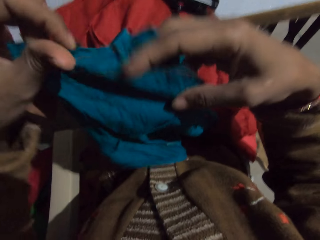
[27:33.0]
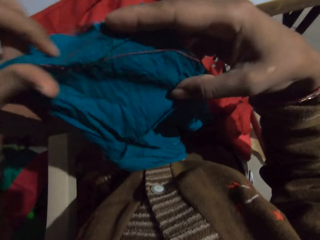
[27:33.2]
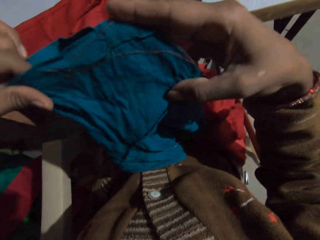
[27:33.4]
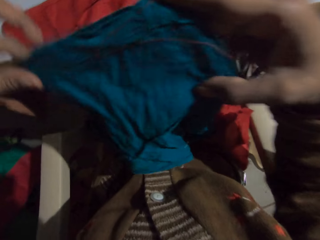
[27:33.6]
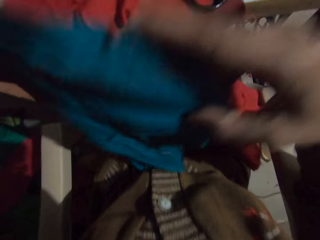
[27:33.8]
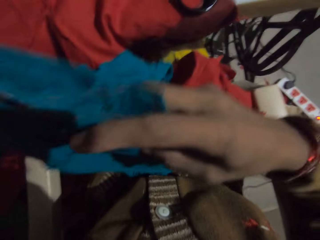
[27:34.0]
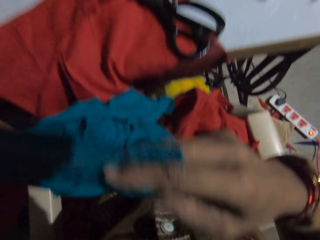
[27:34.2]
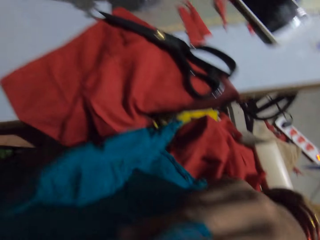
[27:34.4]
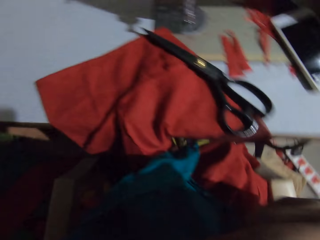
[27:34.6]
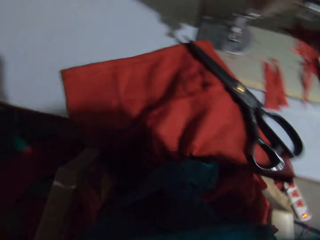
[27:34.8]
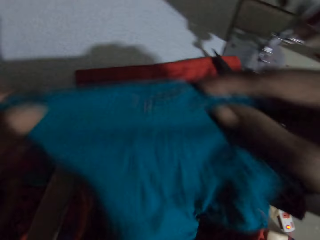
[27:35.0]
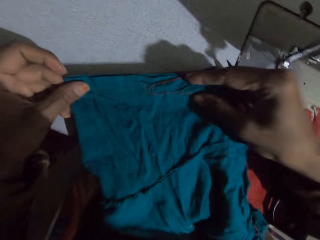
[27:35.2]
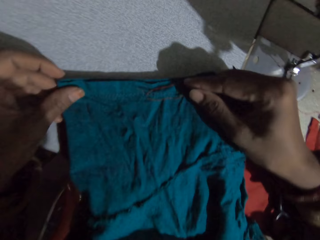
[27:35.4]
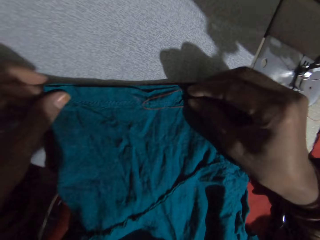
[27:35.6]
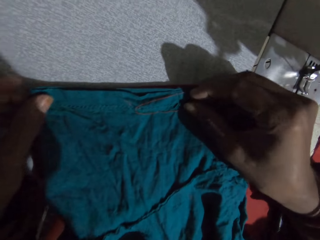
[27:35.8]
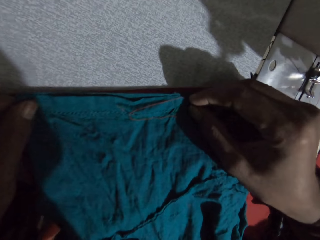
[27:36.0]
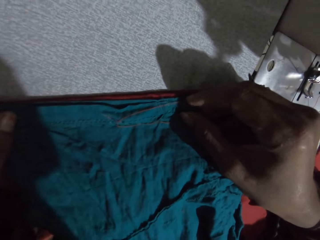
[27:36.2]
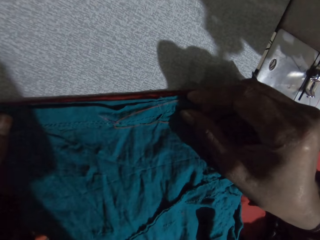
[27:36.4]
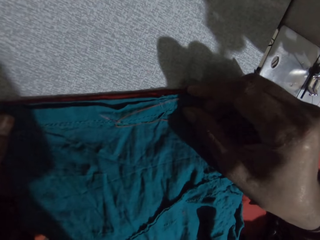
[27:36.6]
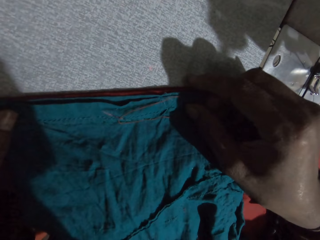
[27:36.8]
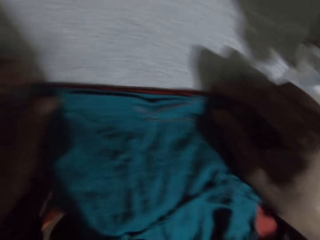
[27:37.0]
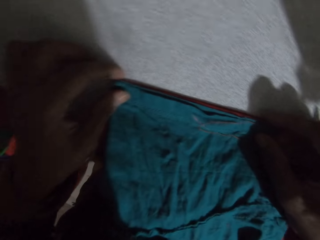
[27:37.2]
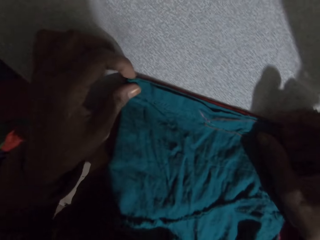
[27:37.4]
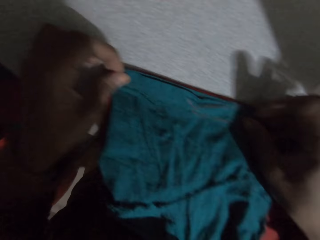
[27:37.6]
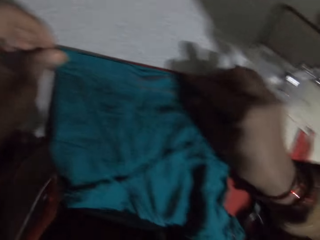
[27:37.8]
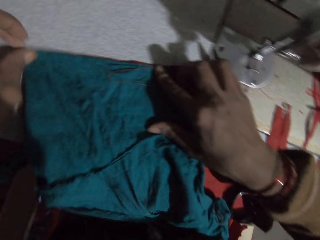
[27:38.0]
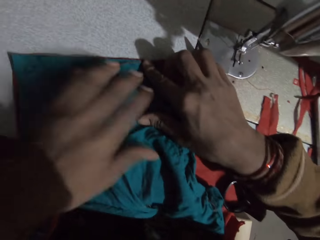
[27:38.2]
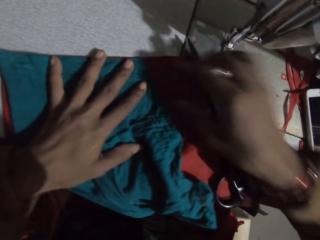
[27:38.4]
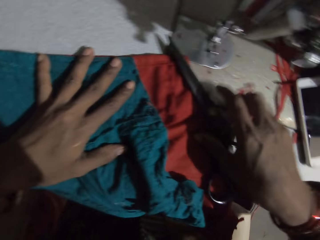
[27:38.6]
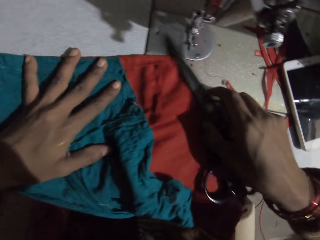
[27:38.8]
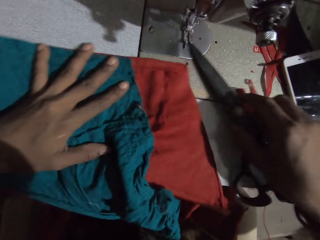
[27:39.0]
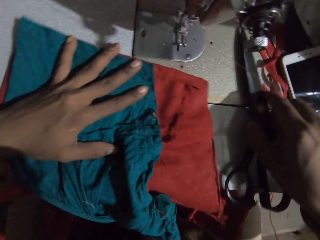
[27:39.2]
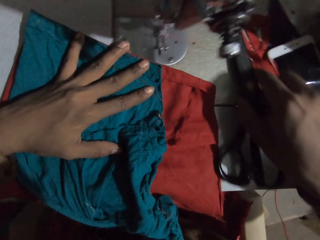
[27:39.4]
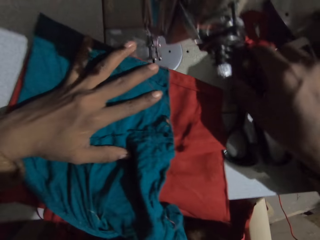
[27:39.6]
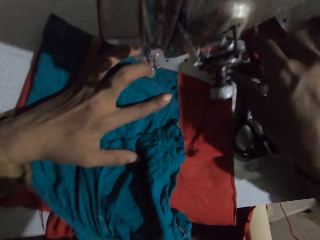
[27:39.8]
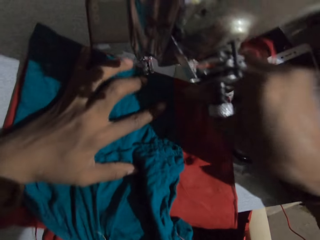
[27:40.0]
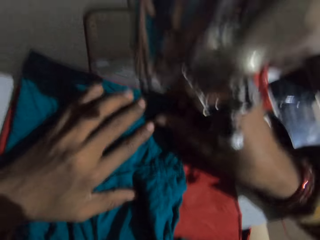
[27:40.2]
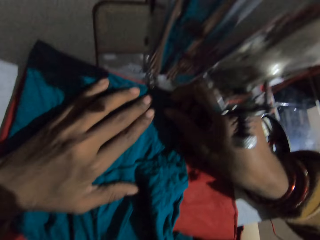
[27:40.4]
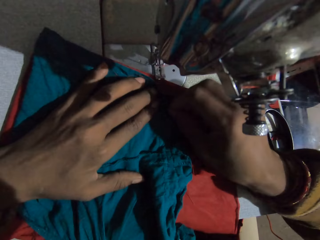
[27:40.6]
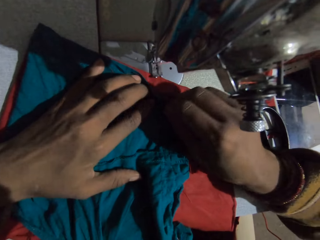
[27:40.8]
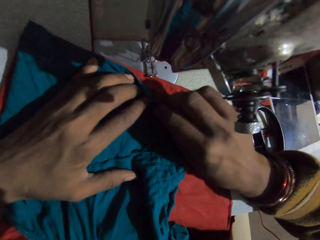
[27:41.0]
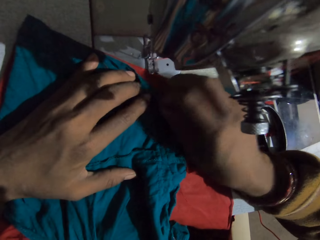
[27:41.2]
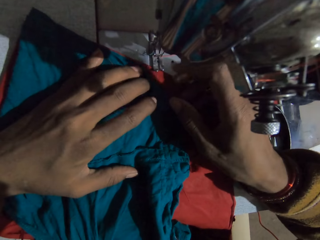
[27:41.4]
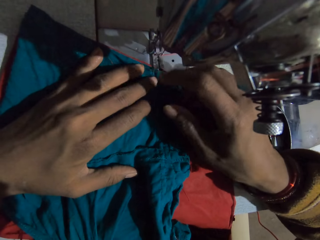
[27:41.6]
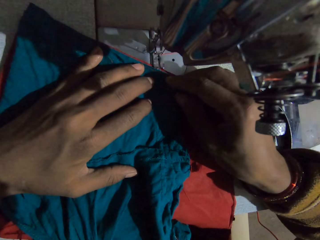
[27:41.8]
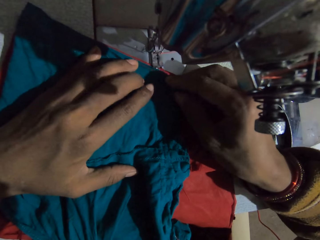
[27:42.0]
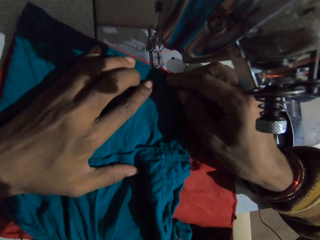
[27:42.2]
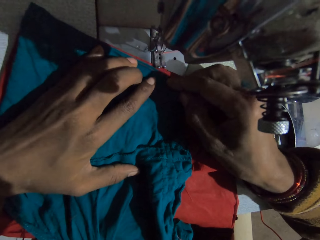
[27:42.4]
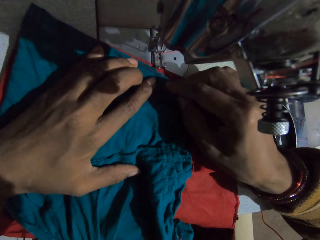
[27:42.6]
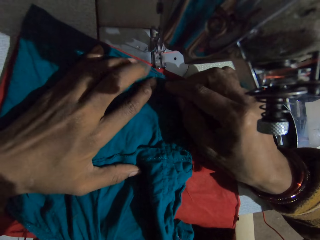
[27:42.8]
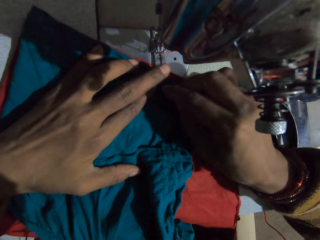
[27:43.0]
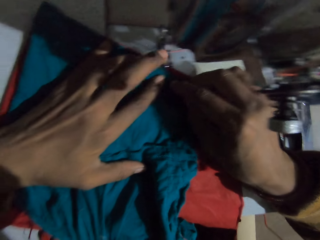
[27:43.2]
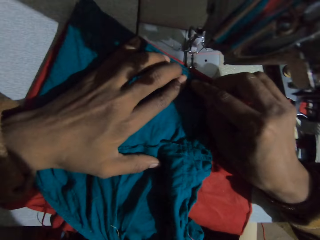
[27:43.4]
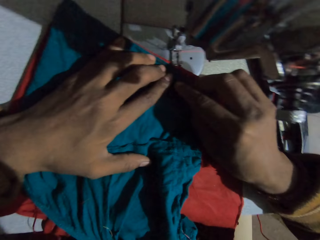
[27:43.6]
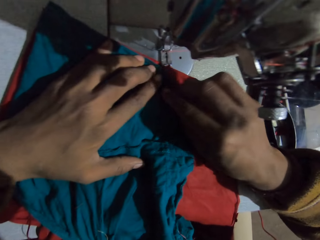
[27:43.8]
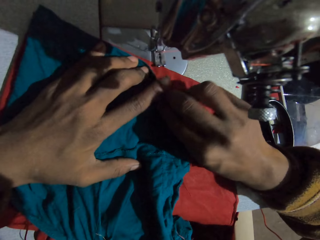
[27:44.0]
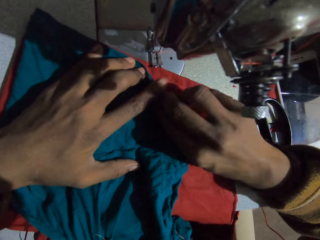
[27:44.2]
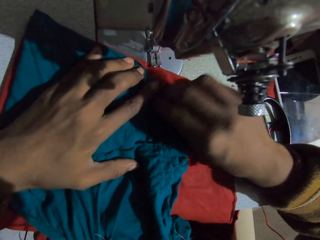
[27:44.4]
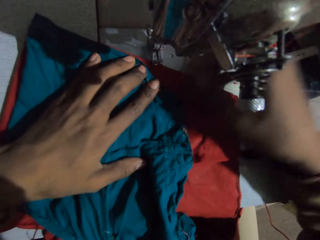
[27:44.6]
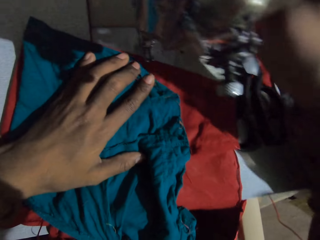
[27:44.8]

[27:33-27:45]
The camera wearer places fabric on the sewing table. They move a pair of scissors. They sew a cloth. They place the fabric on the sewing machine.

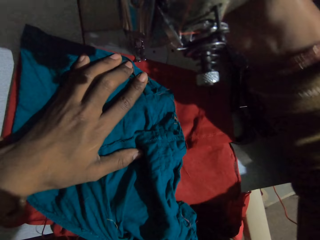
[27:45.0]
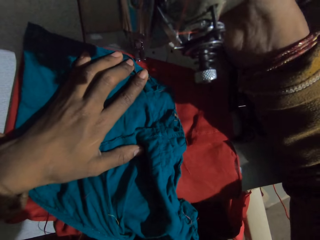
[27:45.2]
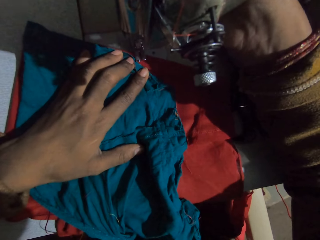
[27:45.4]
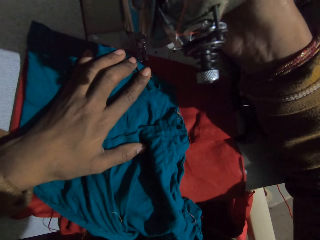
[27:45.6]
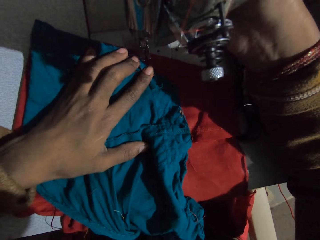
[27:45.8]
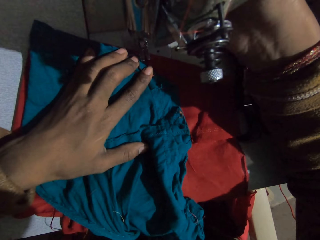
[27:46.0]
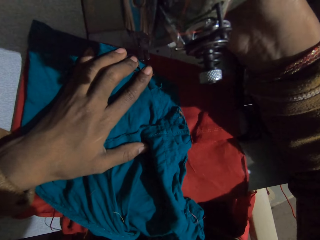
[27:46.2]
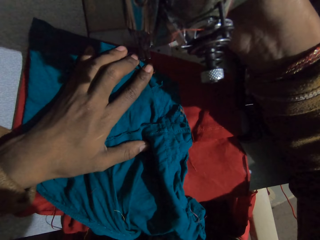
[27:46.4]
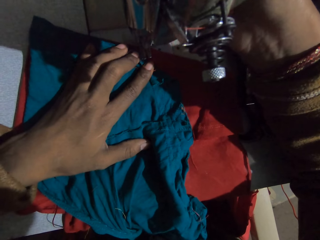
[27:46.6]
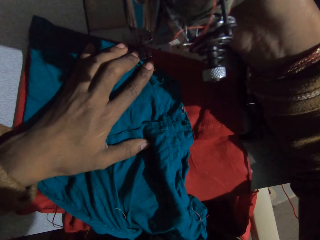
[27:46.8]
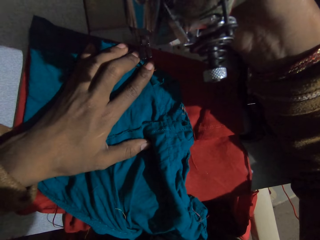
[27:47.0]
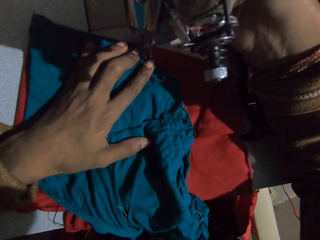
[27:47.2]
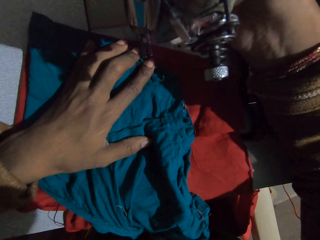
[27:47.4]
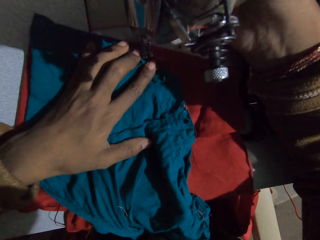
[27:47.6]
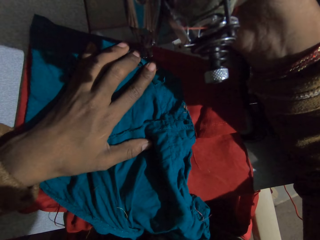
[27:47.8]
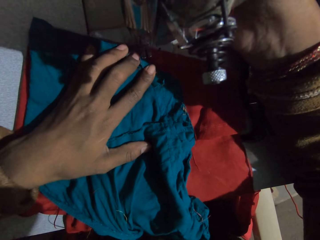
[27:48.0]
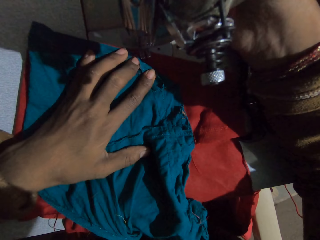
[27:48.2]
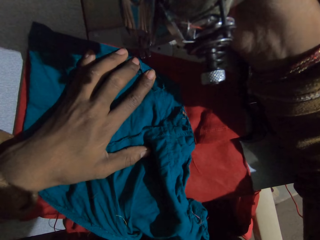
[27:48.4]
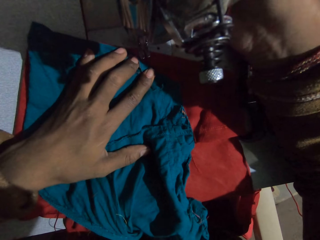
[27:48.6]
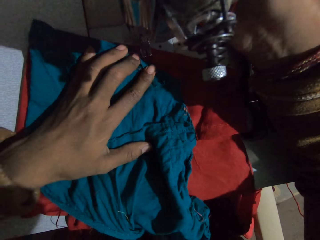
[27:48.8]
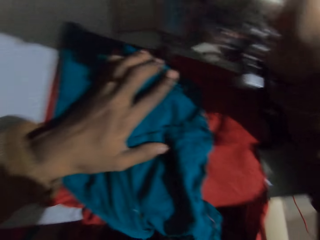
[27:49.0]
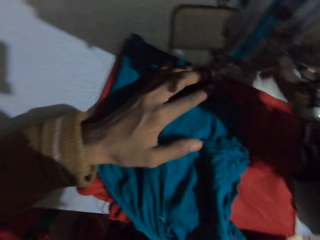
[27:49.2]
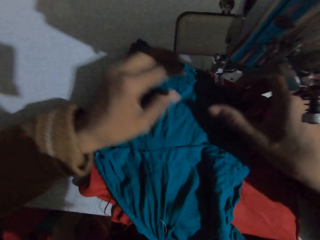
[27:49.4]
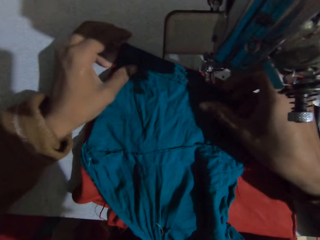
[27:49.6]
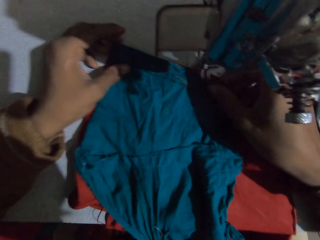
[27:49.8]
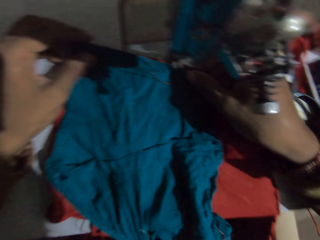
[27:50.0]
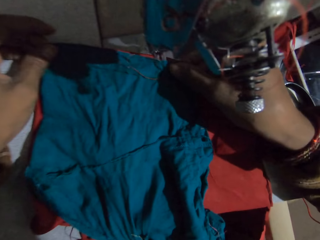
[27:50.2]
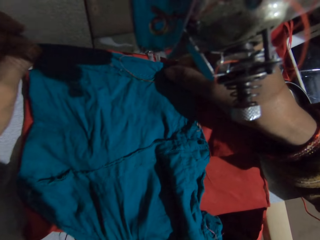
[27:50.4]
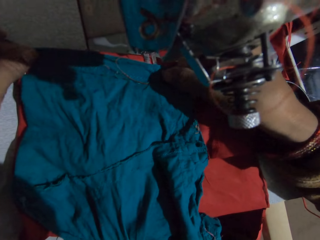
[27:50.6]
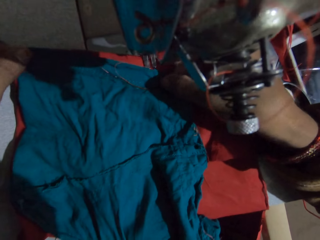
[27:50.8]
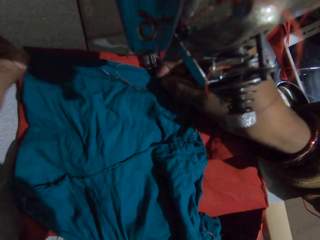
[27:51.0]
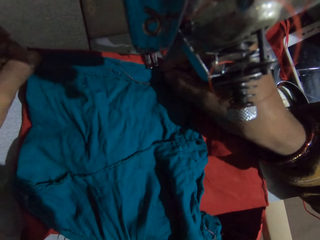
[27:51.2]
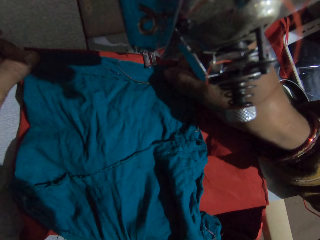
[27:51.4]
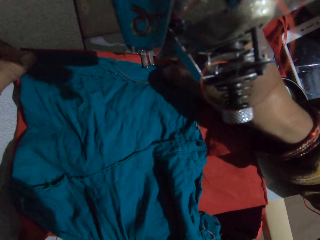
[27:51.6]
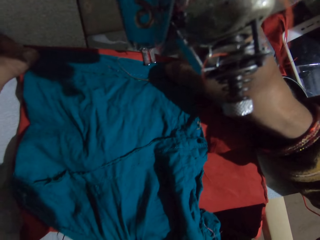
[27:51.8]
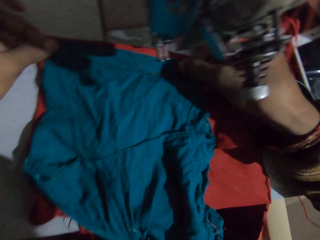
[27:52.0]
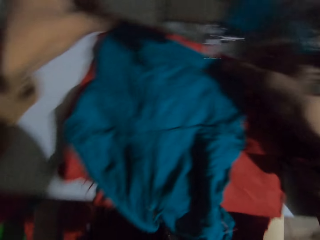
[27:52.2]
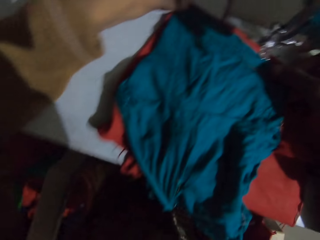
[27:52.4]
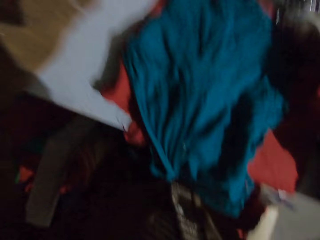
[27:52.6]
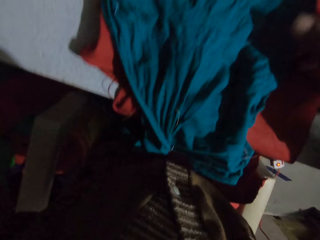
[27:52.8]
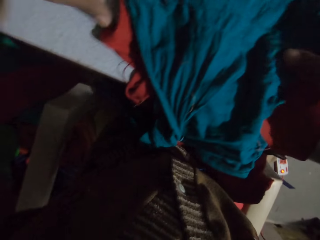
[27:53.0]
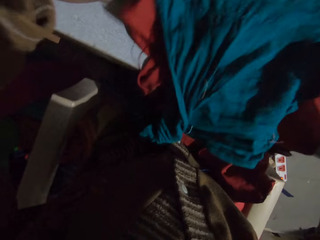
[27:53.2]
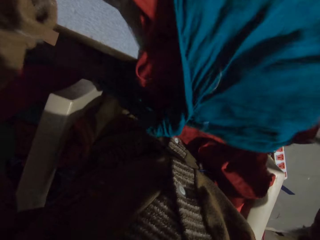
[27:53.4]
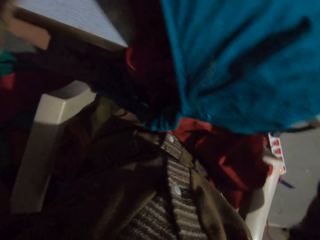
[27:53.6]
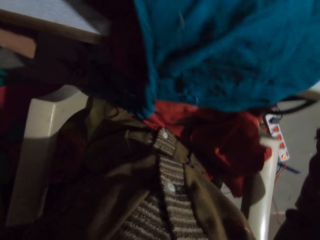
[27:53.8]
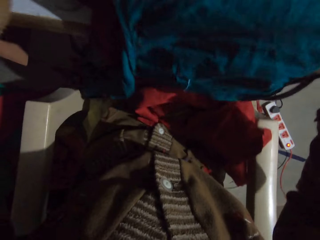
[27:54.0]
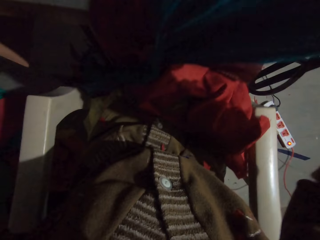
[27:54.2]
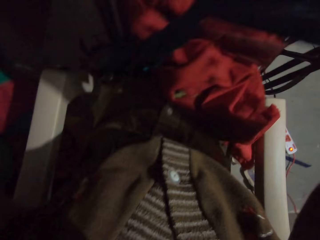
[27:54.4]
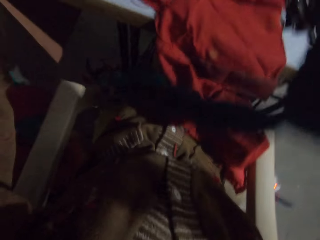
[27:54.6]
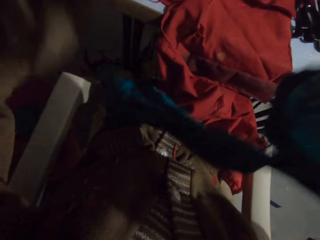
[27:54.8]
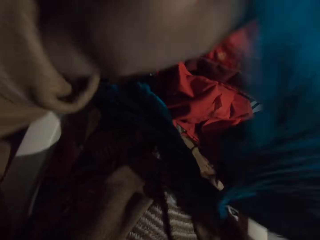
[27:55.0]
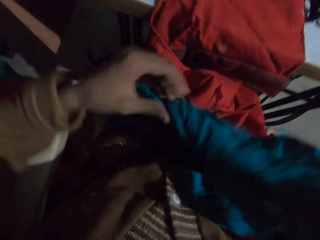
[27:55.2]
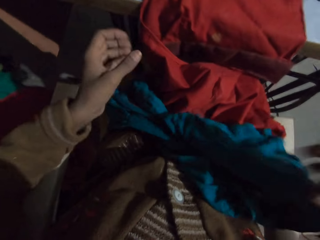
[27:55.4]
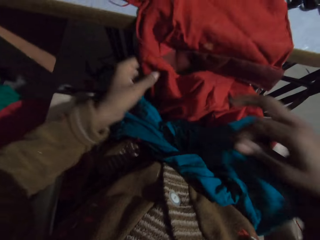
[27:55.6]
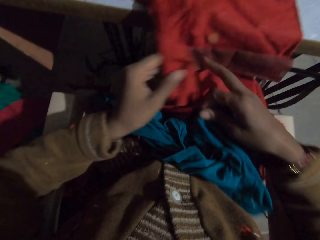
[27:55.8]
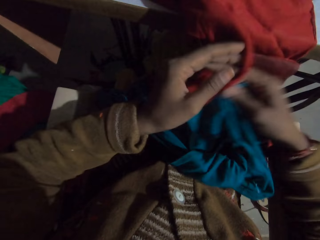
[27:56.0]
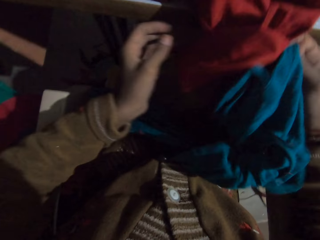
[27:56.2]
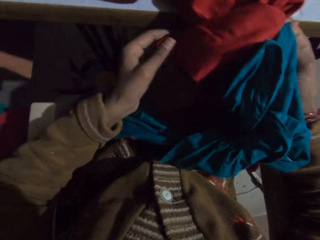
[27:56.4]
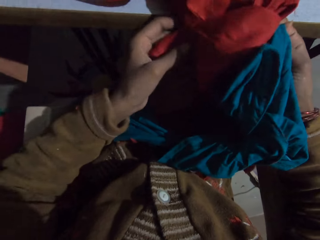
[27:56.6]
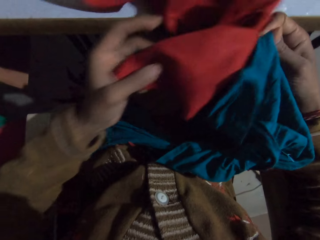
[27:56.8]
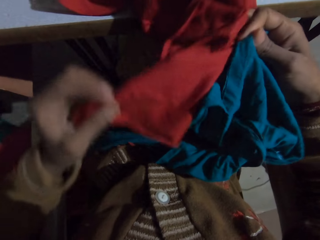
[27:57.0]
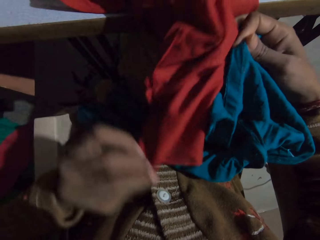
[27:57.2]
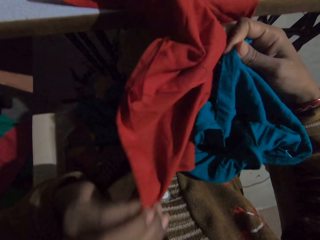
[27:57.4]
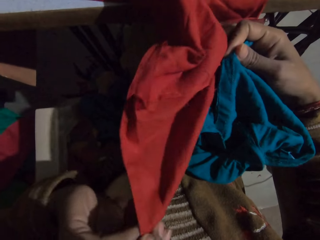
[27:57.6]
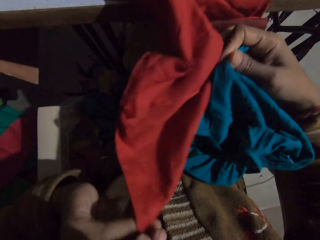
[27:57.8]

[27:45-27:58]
The camera wearer sews. They hold the cloth. They adjust the fabric. They lift the cloth. They pick another cloth.
